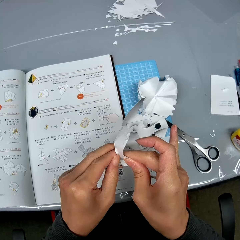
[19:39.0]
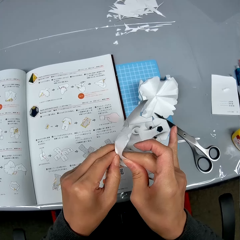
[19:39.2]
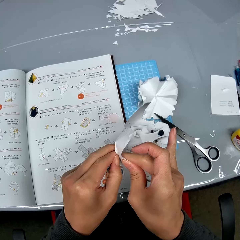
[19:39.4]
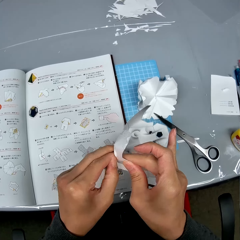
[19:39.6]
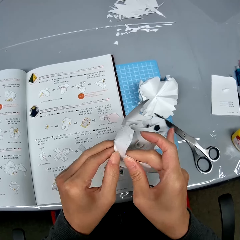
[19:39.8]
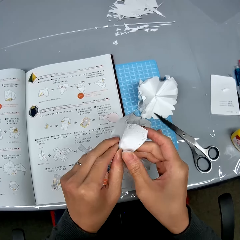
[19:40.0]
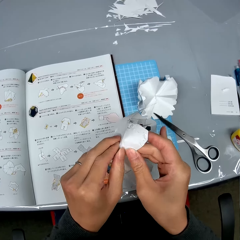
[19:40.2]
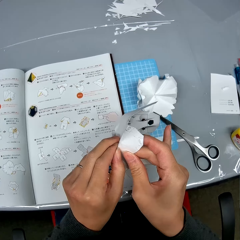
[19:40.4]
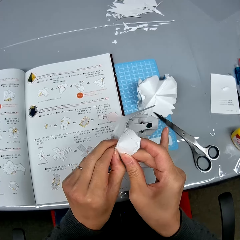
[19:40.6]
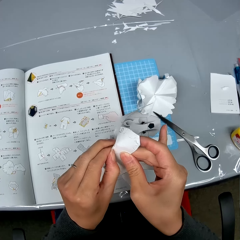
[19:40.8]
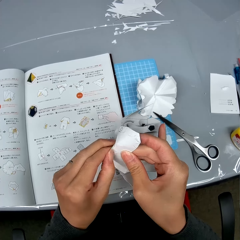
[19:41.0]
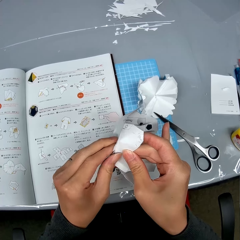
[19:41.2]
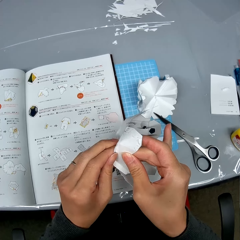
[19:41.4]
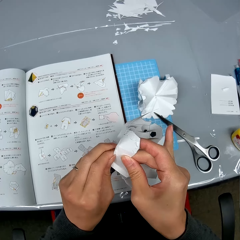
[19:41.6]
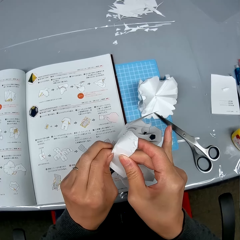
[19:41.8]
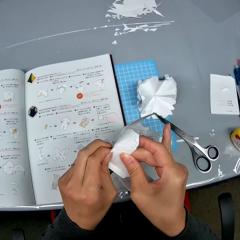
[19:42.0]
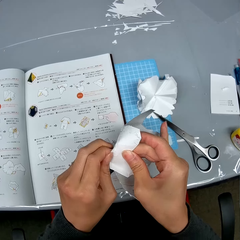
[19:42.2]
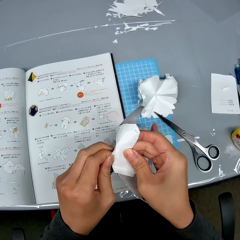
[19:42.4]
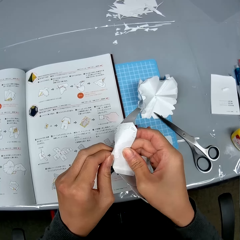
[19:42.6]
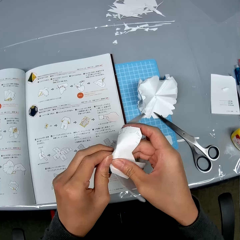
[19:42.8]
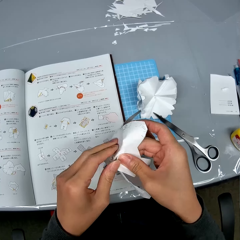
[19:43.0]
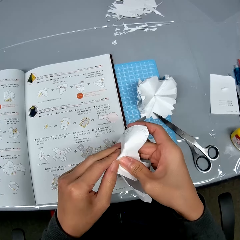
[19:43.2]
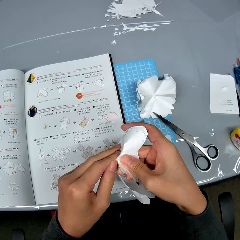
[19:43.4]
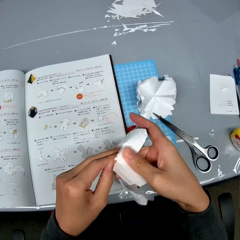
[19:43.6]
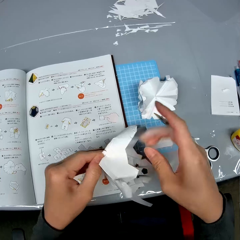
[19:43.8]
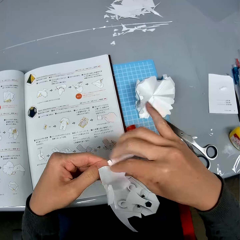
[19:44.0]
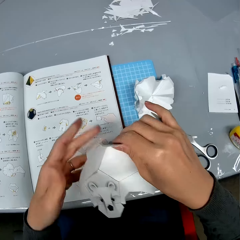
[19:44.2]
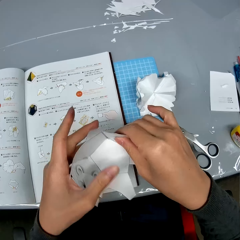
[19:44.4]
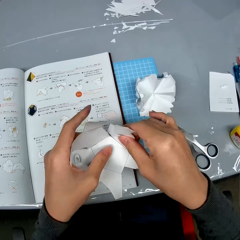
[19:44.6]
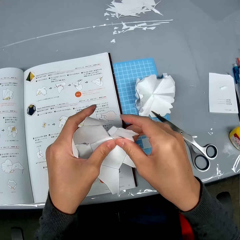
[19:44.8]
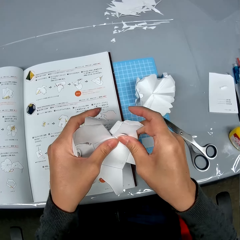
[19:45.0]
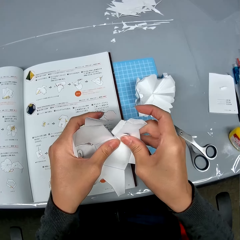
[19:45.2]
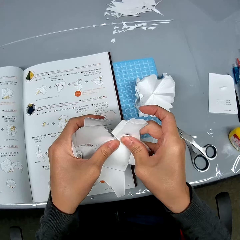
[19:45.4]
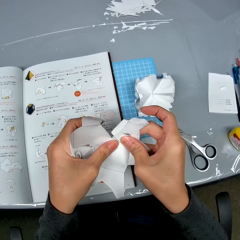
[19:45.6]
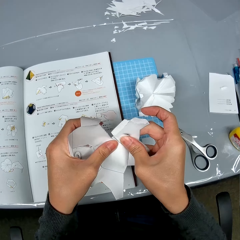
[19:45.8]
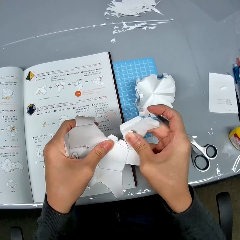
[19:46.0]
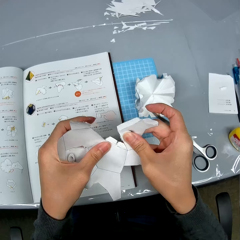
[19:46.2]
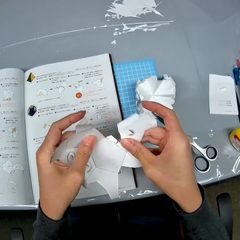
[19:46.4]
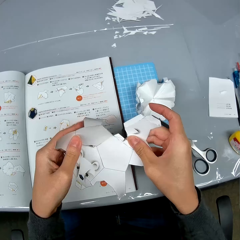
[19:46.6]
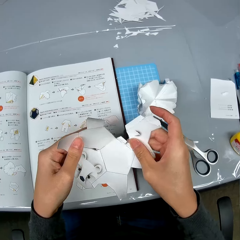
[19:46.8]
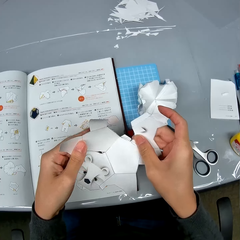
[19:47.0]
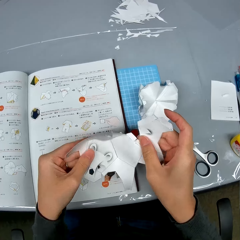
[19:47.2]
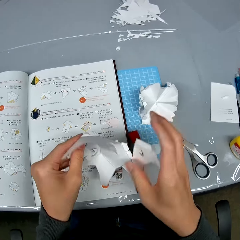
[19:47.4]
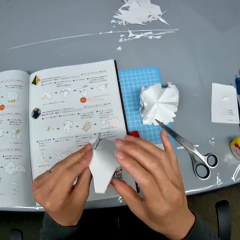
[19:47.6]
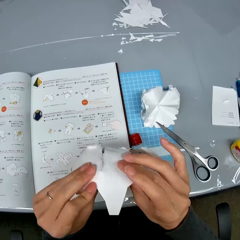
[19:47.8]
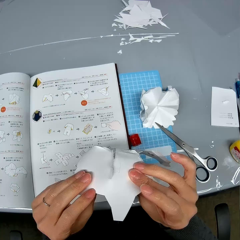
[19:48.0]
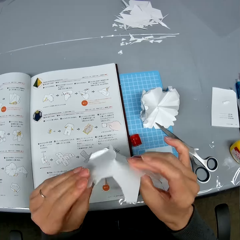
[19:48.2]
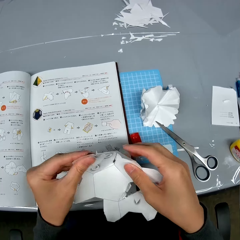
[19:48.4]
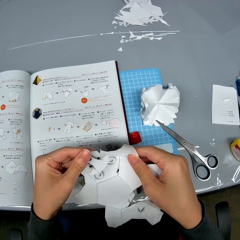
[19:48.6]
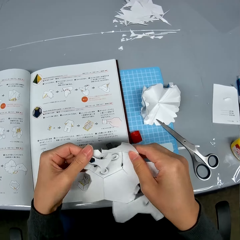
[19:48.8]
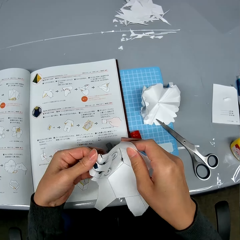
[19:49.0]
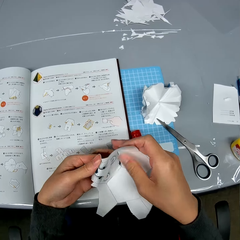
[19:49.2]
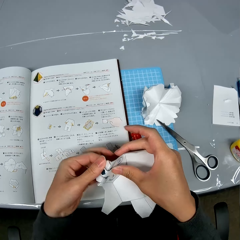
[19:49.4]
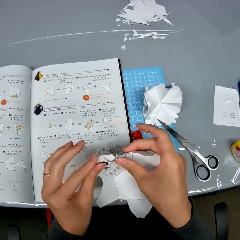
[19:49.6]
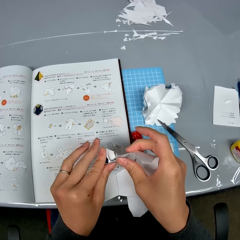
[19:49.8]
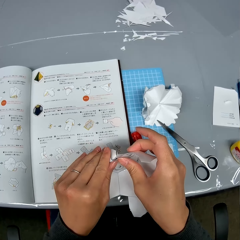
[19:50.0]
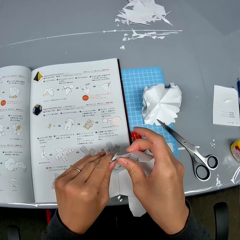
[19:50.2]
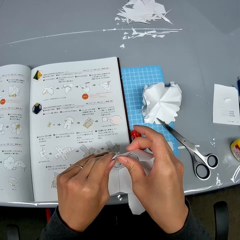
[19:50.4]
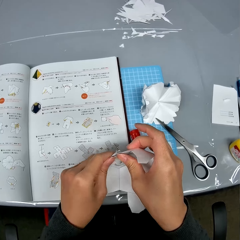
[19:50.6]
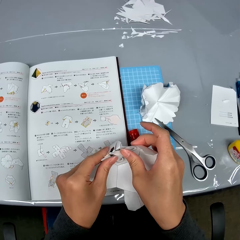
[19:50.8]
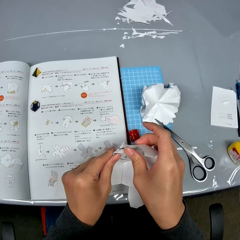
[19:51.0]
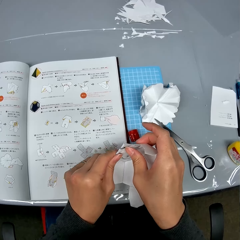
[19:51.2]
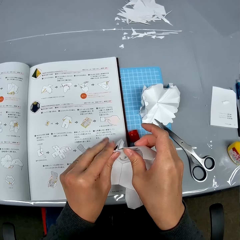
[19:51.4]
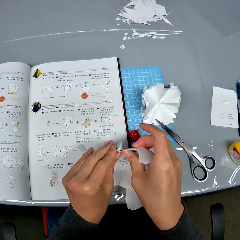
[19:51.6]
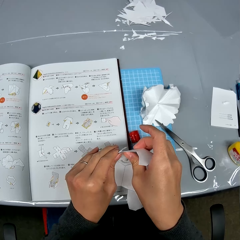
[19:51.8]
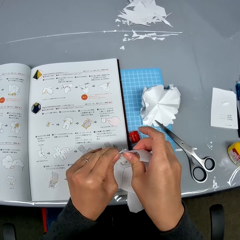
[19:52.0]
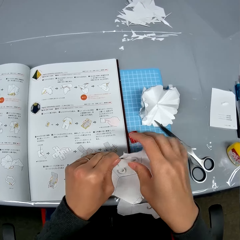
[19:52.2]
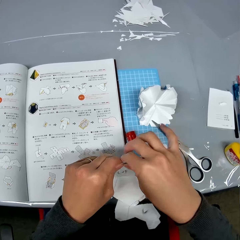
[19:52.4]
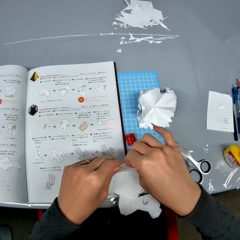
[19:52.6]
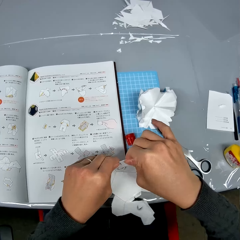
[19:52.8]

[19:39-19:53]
The camera wearer turns the open cardboard box in her hands. She tears apart the open cardboard box with her hands. She turns the open cardboard box in her hands. She folds one of the flaps of the open cardboard box.

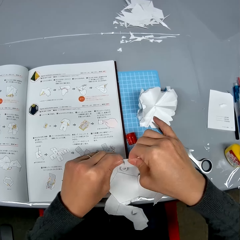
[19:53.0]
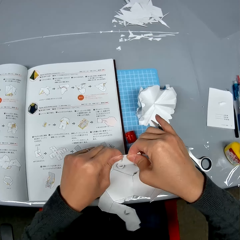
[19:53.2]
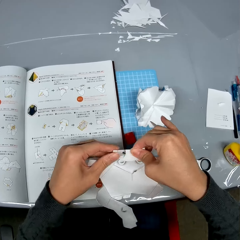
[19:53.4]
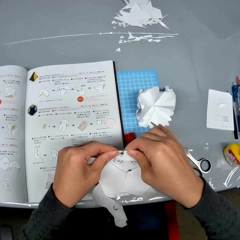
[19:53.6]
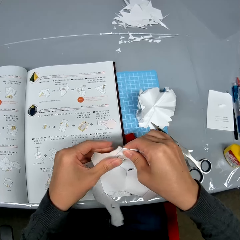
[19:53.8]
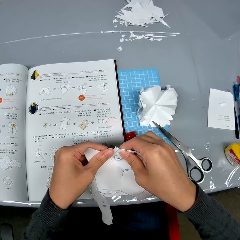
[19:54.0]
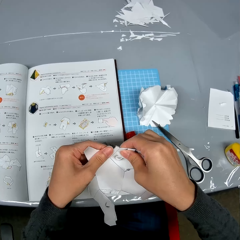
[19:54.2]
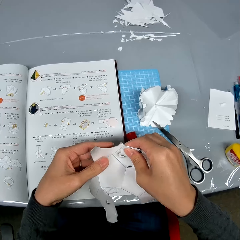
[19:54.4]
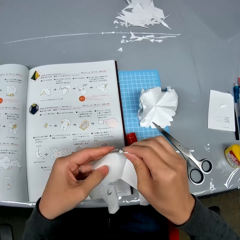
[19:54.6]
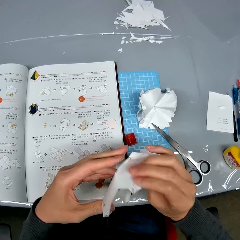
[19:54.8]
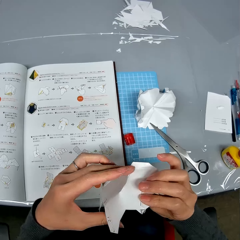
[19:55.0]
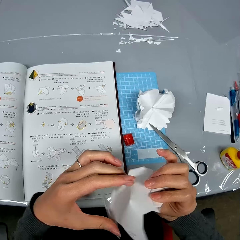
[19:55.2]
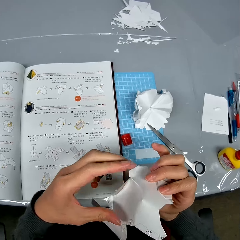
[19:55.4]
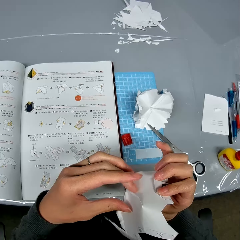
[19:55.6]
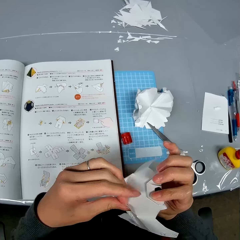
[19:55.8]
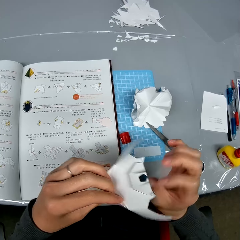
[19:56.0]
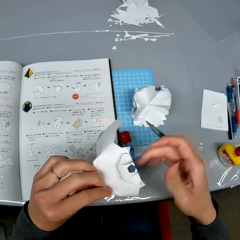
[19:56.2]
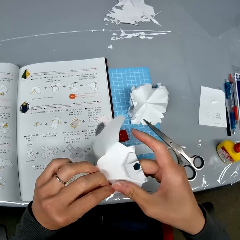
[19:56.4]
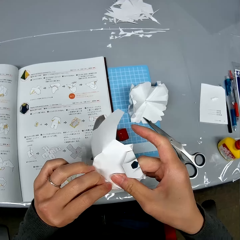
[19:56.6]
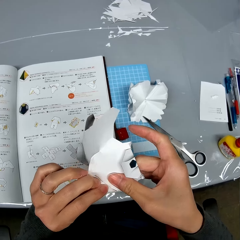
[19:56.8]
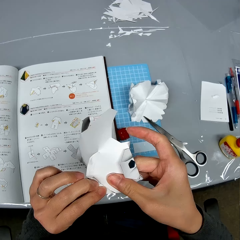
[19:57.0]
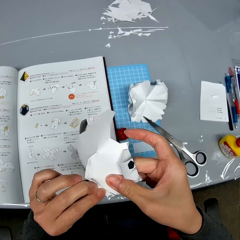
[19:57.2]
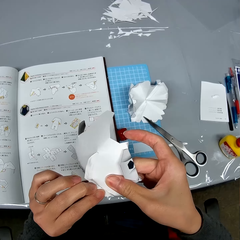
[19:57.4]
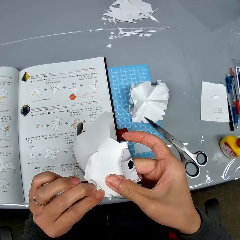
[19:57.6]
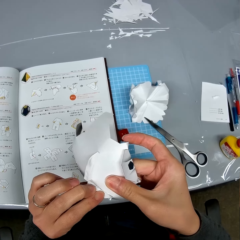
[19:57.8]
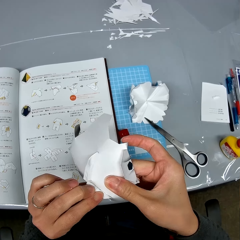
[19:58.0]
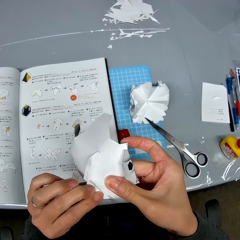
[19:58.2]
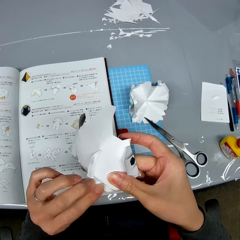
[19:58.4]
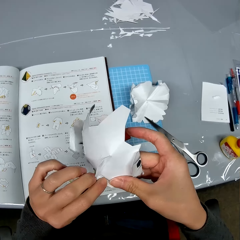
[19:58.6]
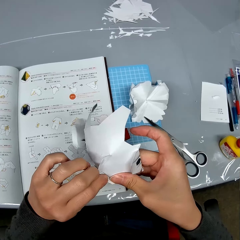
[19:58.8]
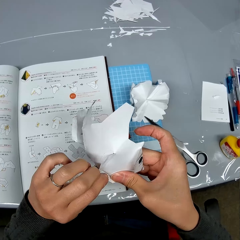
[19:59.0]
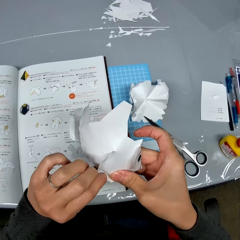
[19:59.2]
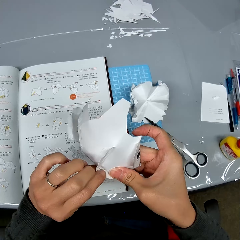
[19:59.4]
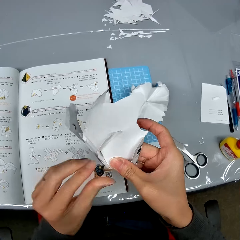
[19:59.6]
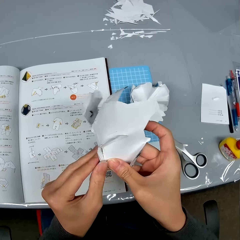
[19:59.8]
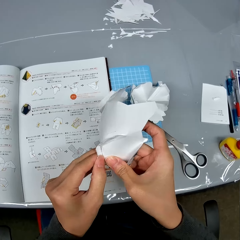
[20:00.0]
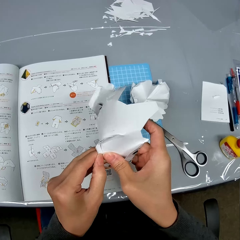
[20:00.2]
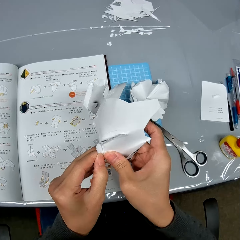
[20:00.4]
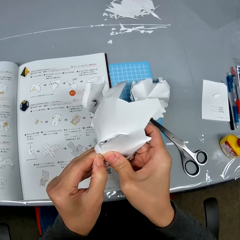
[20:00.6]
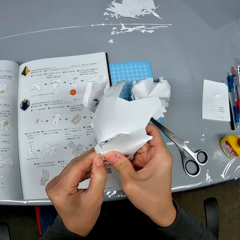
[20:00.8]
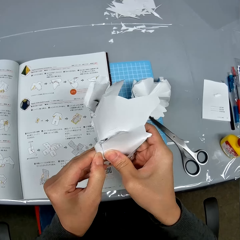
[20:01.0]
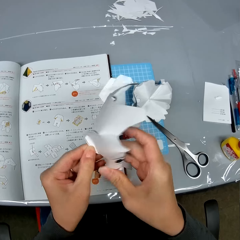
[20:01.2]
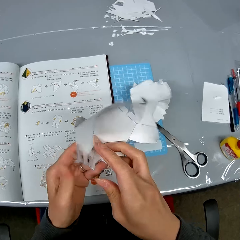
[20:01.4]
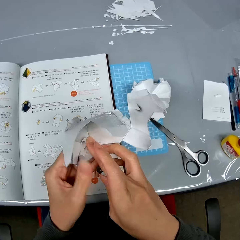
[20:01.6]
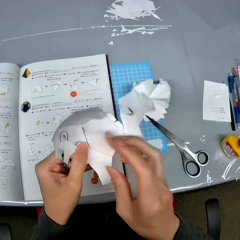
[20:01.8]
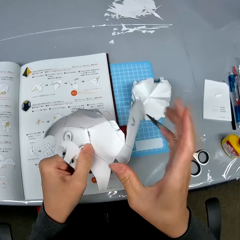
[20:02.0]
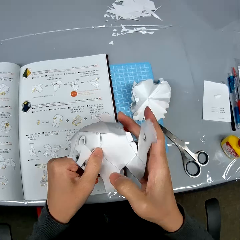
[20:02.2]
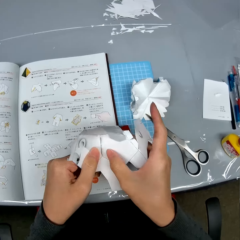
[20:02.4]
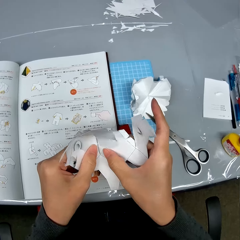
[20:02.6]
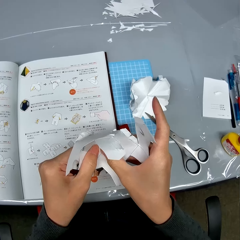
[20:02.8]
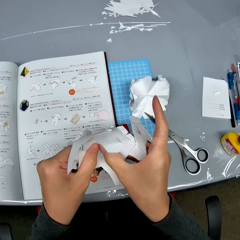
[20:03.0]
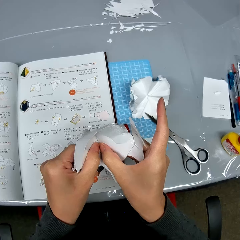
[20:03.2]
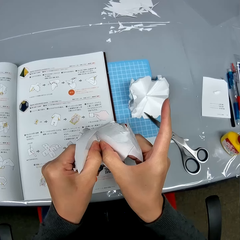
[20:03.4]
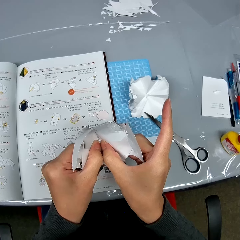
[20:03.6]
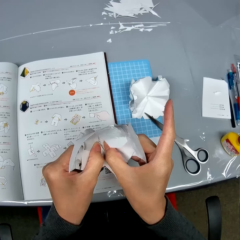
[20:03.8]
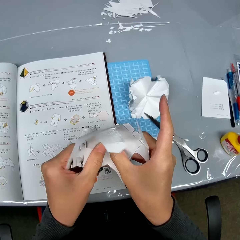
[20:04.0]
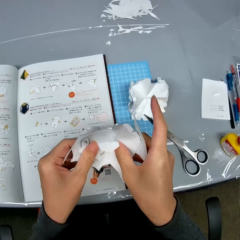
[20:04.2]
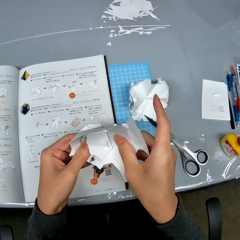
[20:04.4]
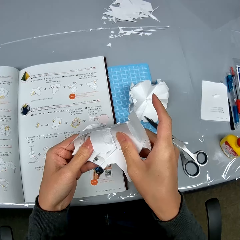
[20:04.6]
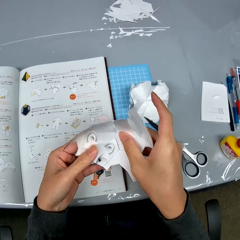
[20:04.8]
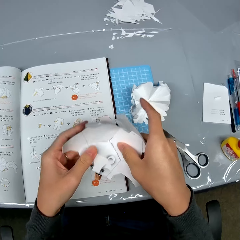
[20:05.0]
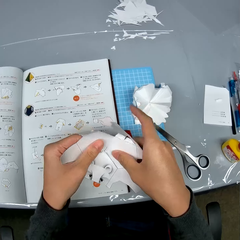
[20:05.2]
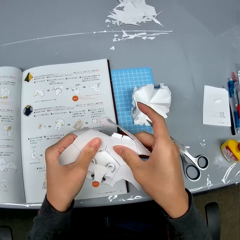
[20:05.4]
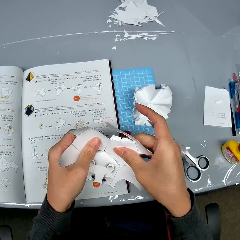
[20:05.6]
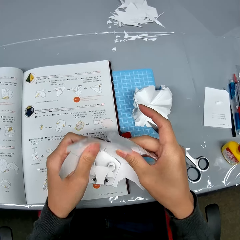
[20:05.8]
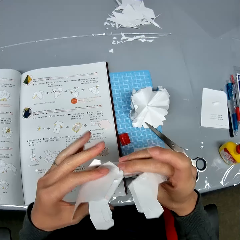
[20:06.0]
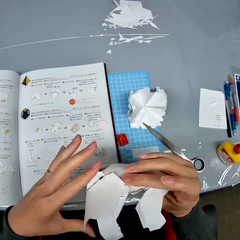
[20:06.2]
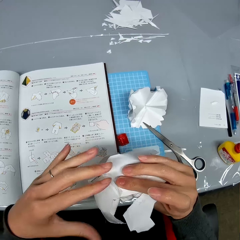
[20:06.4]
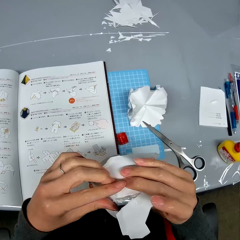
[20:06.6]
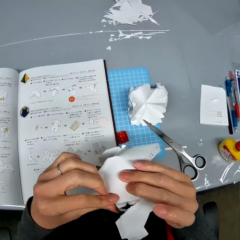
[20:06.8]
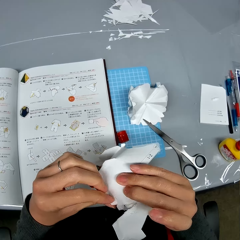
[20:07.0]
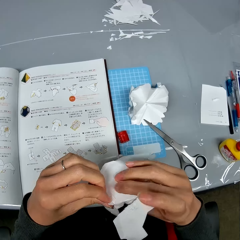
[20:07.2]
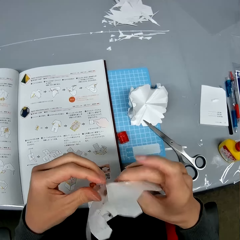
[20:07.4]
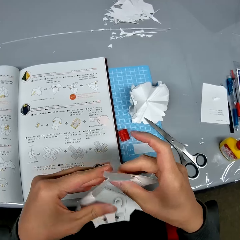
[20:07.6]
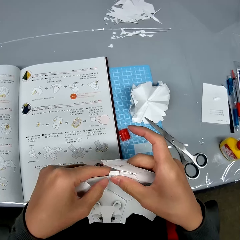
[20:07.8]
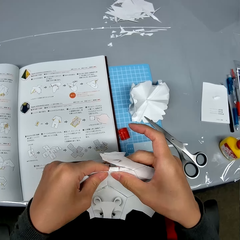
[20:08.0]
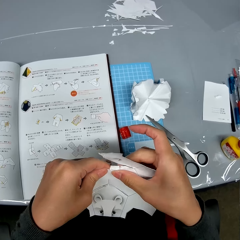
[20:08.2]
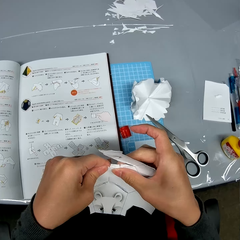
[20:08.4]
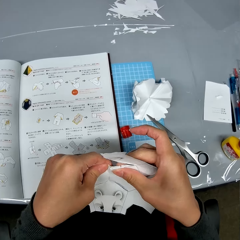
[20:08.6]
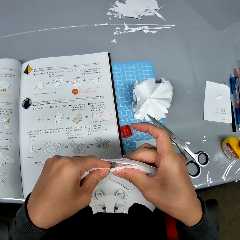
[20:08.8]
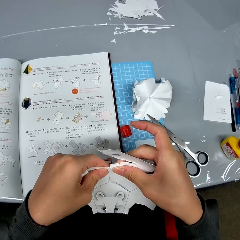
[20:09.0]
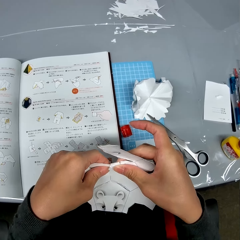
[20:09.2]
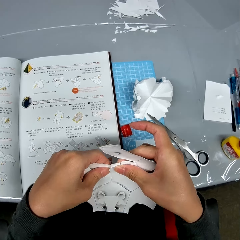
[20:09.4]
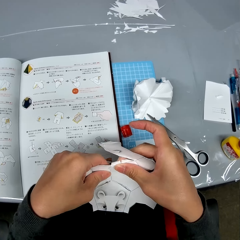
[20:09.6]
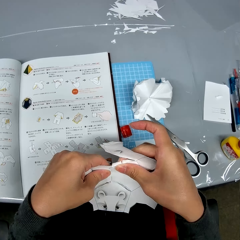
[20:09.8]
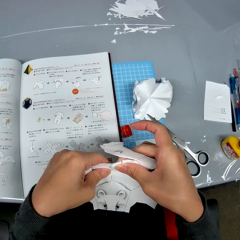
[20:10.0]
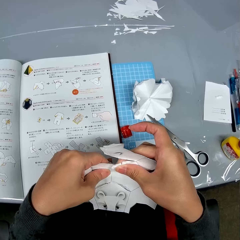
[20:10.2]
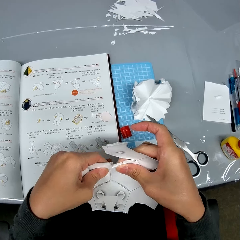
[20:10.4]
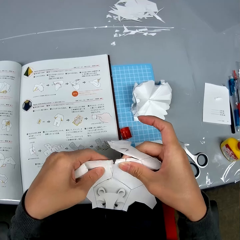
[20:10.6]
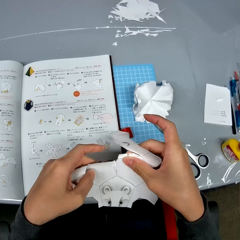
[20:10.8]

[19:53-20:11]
The camera wearer turns the open cardboard box in her hands. She pulls the base of the open cardboard box with her left hand. She disassembles the paper. She turns the open cardboard box in her hands. She pulls apart the open cardboard box with her hands. She turns over the open cardboard box in her hands. She pulls the base of the open cardboard box with her left hand. She turns over the open cardboard box in her hands. She tears apart the open cardboard box with her hands.
